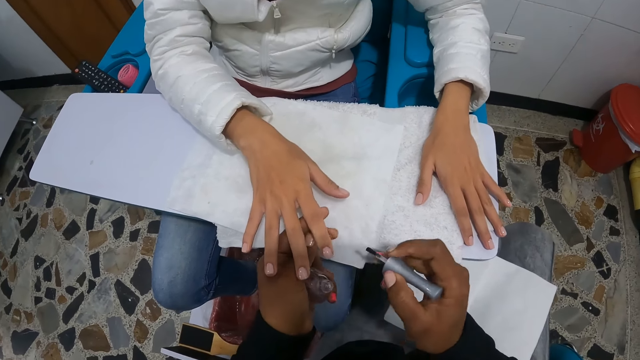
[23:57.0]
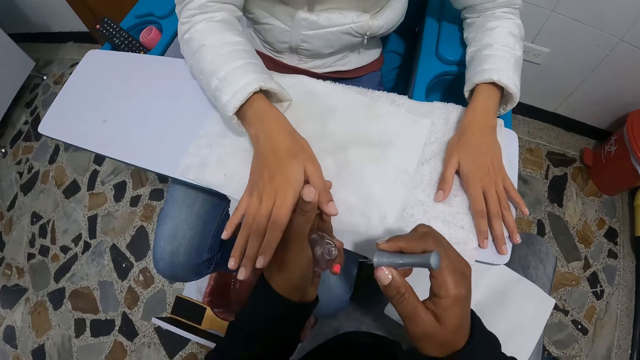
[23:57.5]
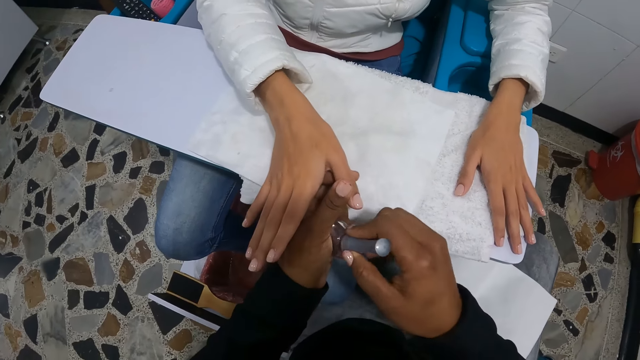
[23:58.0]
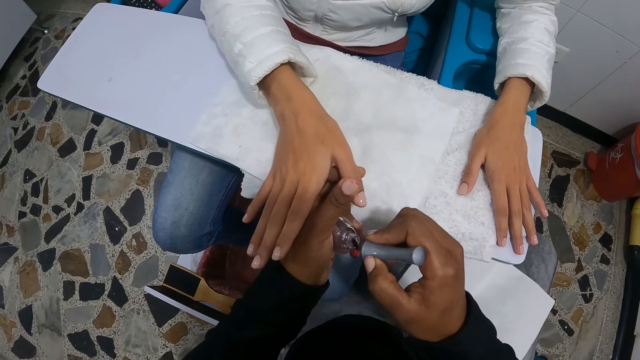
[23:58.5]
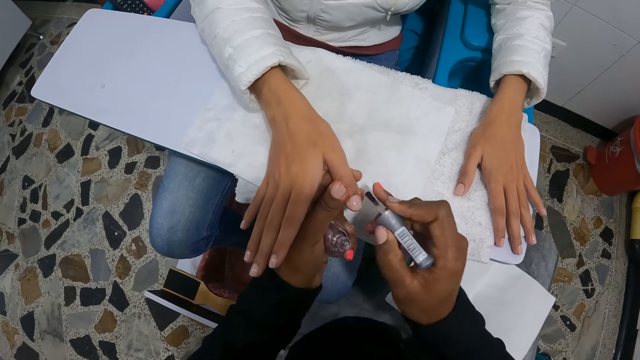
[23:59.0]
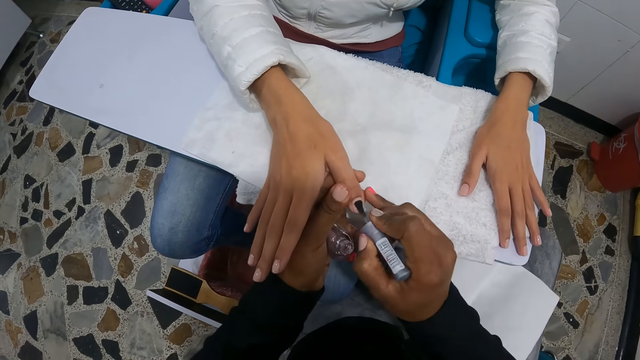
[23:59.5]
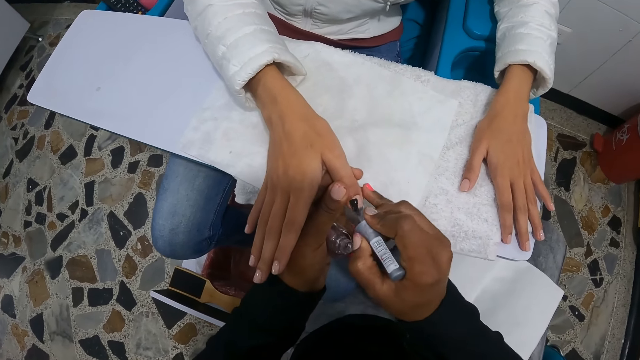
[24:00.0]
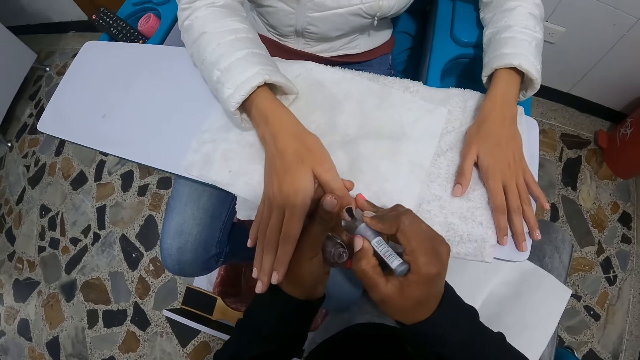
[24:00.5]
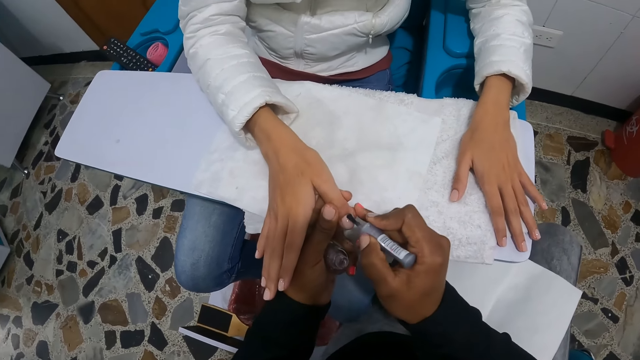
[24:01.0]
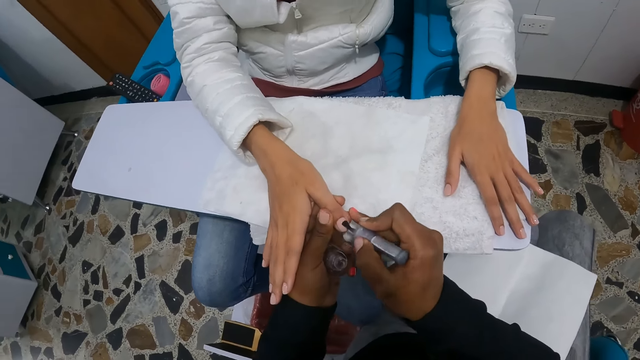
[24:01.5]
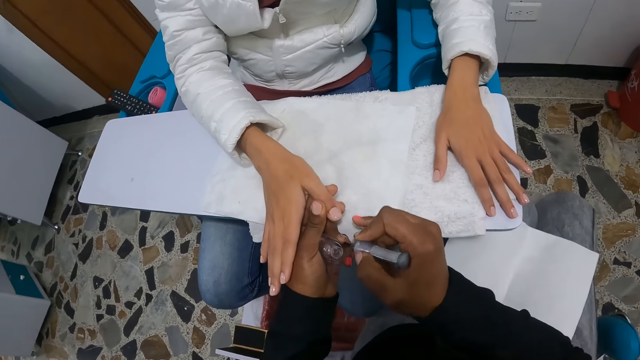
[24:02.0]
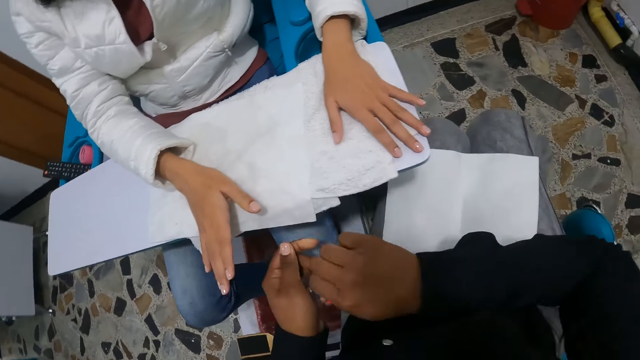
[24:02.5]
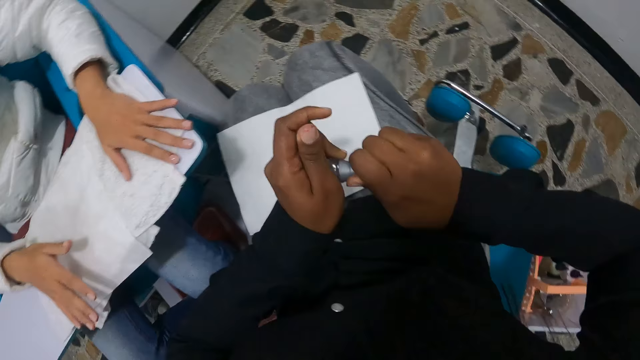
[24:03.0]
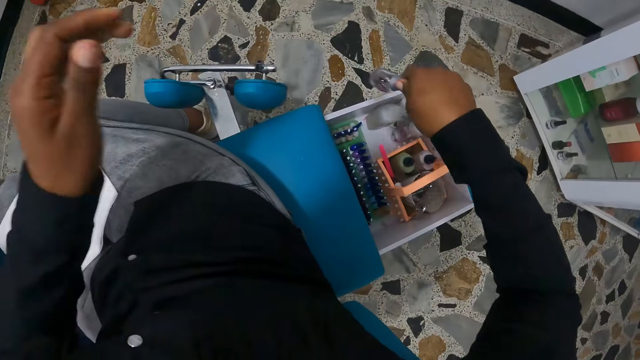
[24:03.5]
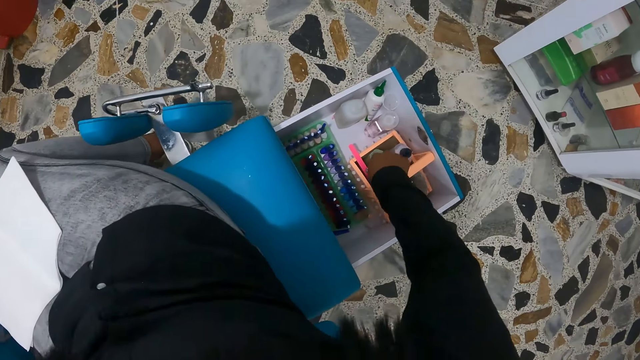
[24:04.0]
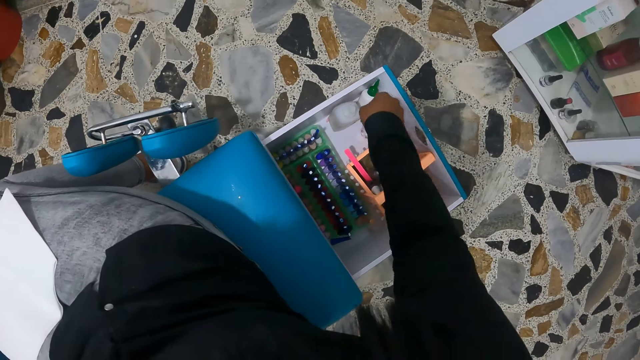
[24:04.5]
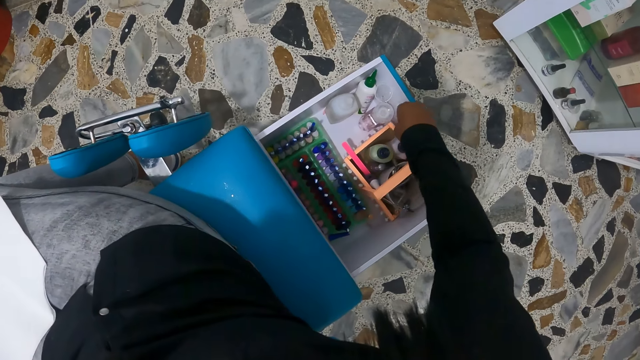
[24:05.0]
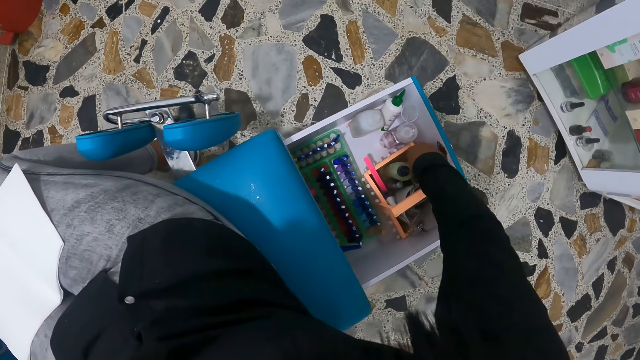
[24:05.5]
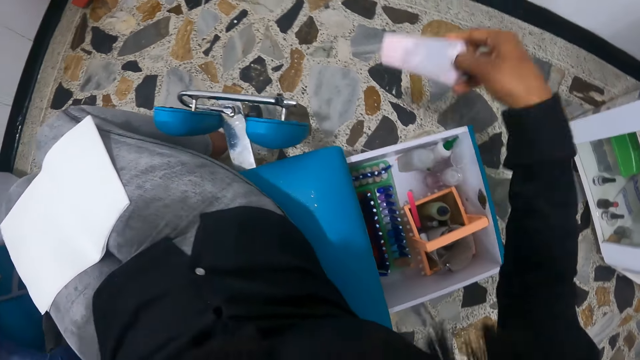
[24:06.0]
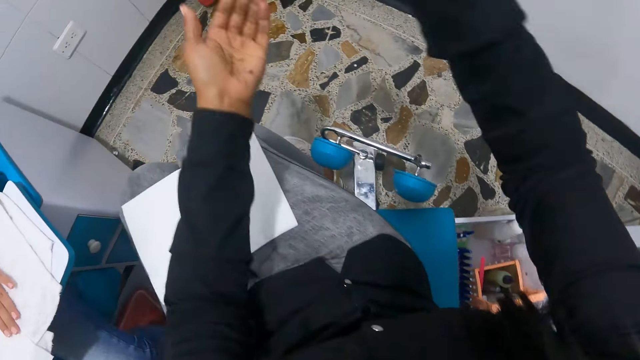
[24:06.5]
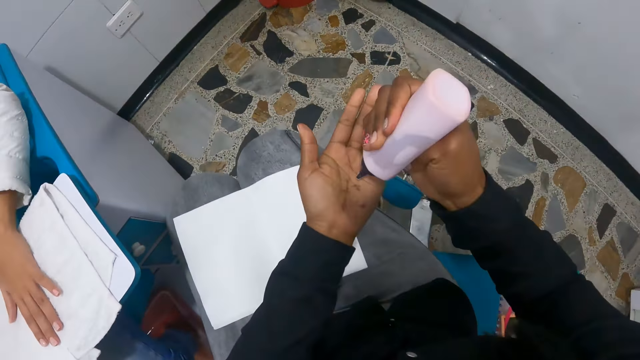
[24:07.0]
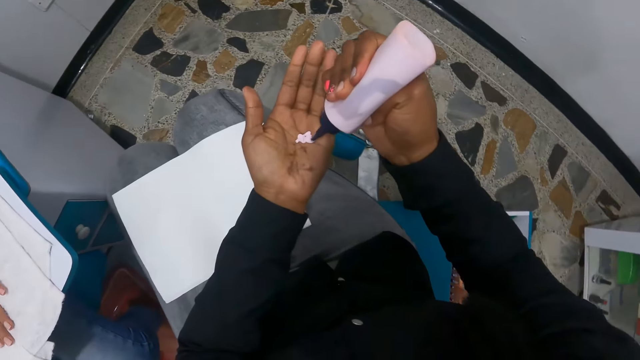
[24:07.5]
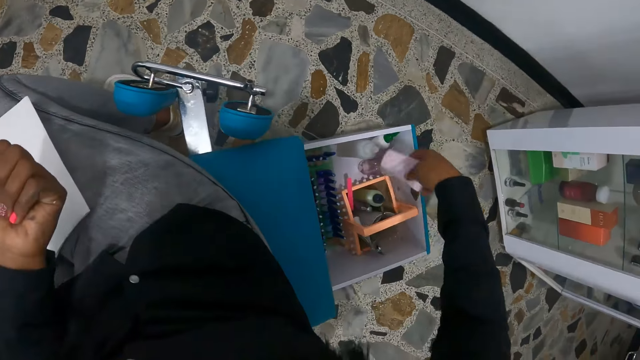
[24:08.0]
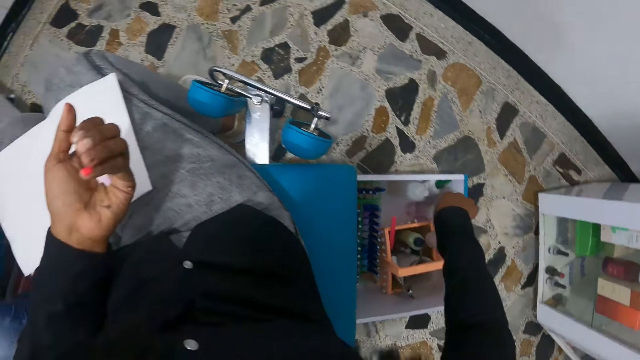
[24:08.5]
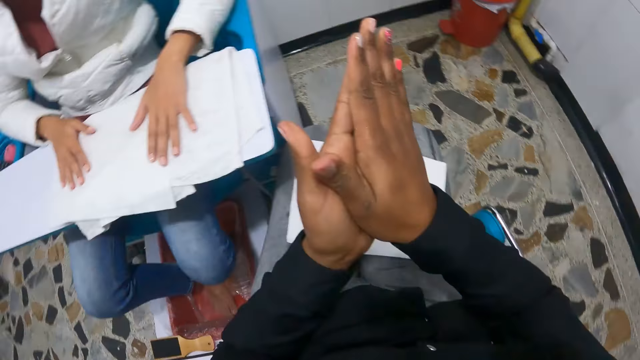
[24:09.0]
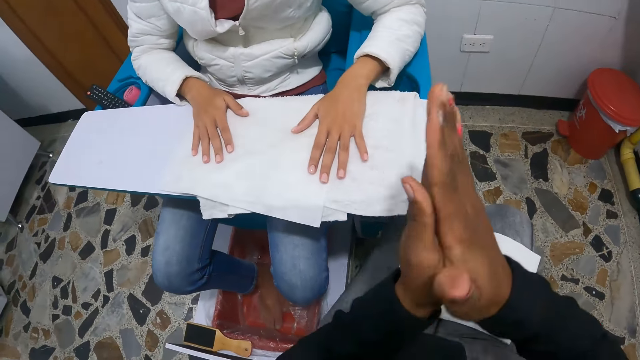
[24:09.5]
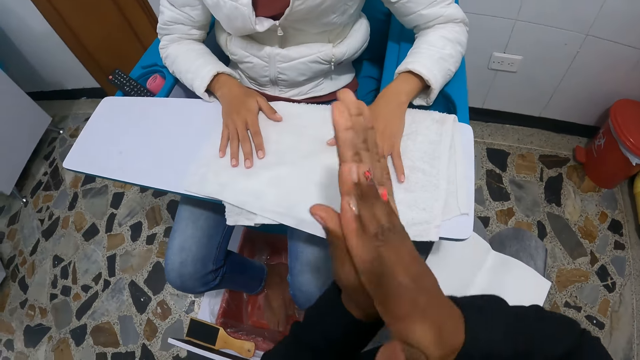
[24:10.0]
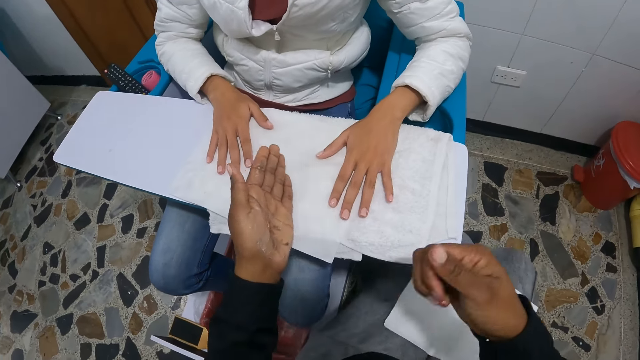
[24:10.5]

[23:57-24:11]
The camera wearer holds a finger of the woman with her left hand. She dips the nail polish brush into the bottle of nail polish in her left hand with her right hand. She paints the finger nail of the woman with the nail polish brush in her right hand. She places the nail polish brush into the bottle of nail polish with her right hand. She closes the bottle of nail polish with both hands. She lifts her left hand from the bottle of nail polish. She drops the bottle of nail polish into the drawer with her right hand. She picks up a bottle from the drawer with her right hand. She shakes the bottle over her left hand with her right hand. She squeezes cream from the bottle into her left hand with her right hand. She drops the bottle into the drawer with her right hand. She rubs both hands together.

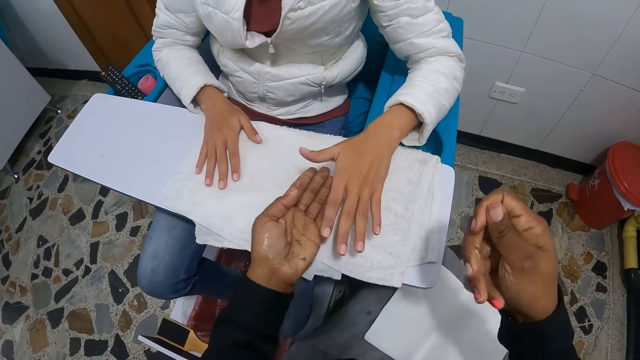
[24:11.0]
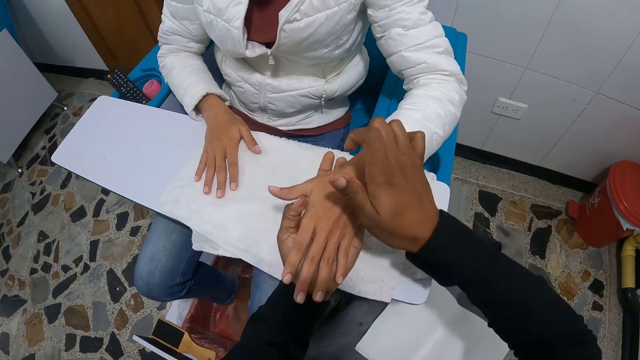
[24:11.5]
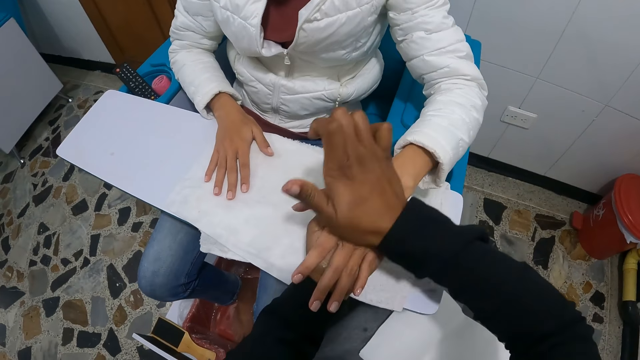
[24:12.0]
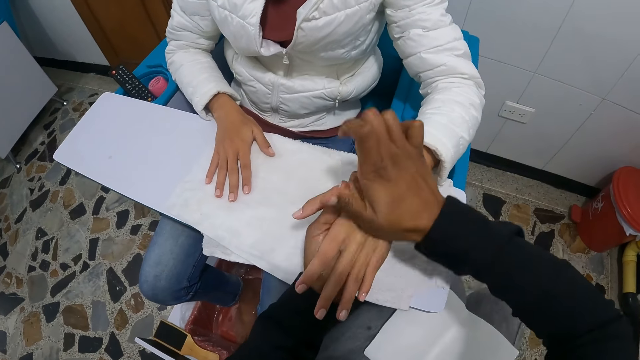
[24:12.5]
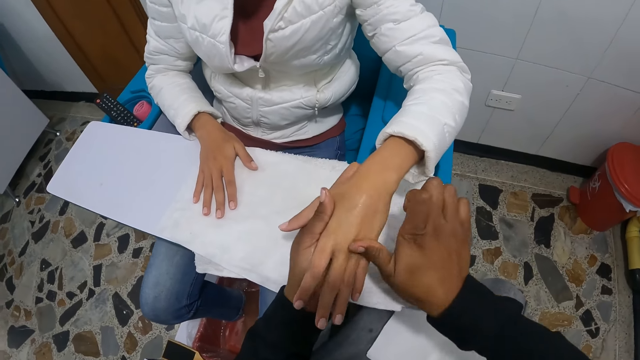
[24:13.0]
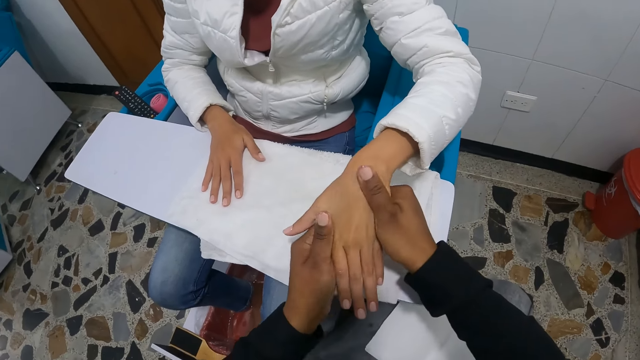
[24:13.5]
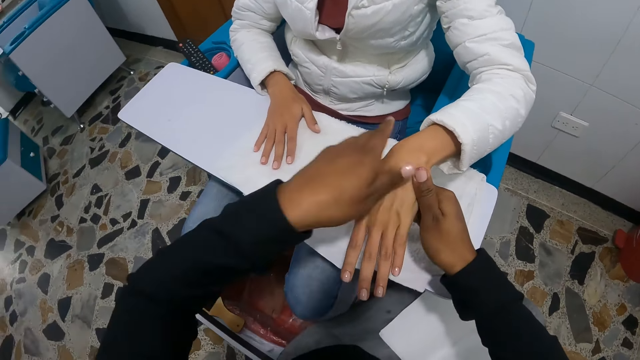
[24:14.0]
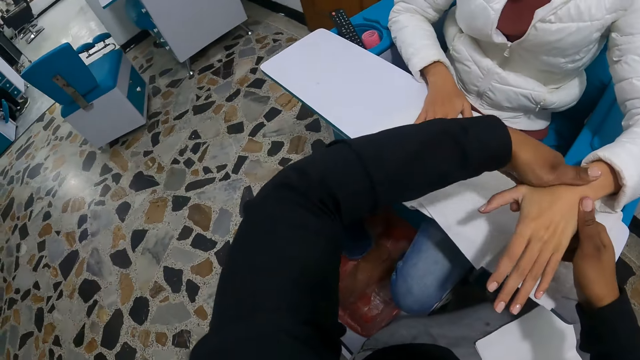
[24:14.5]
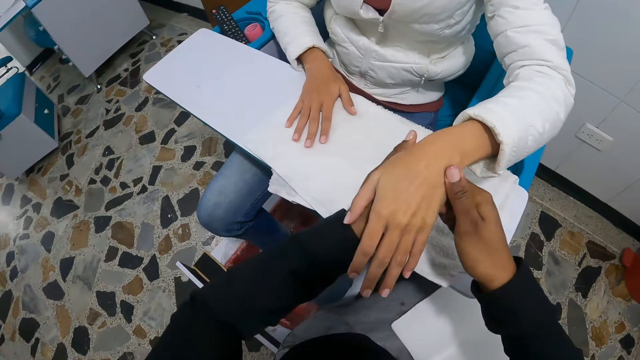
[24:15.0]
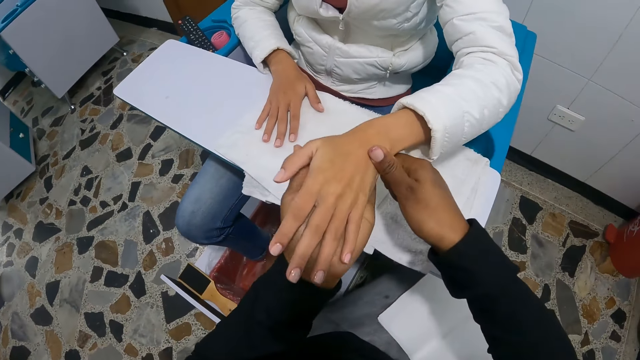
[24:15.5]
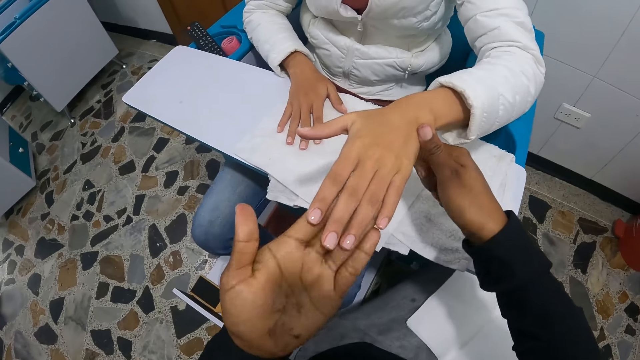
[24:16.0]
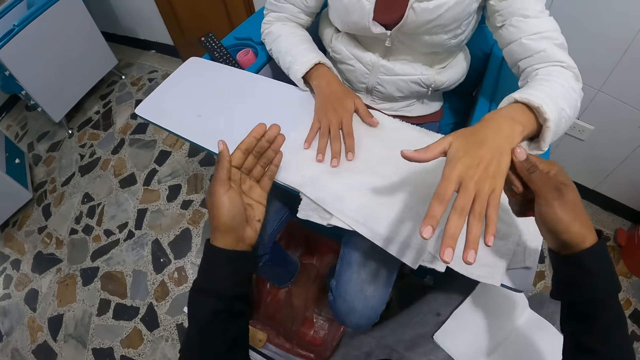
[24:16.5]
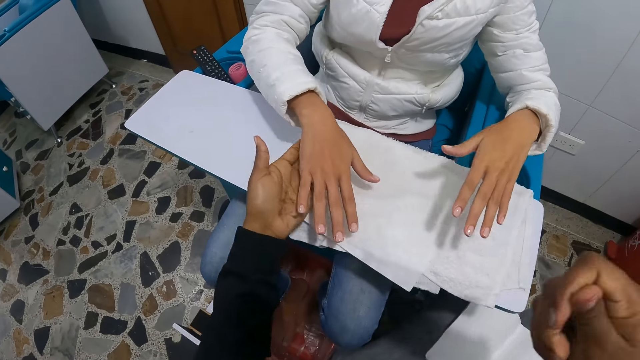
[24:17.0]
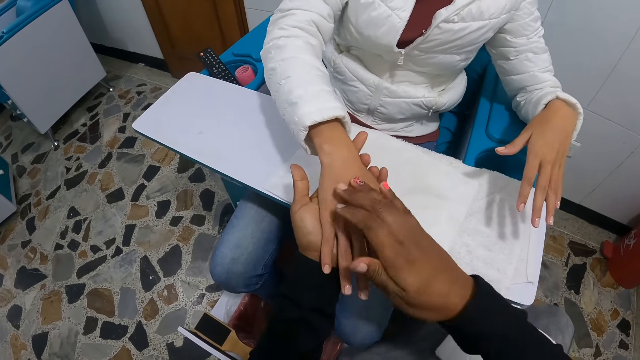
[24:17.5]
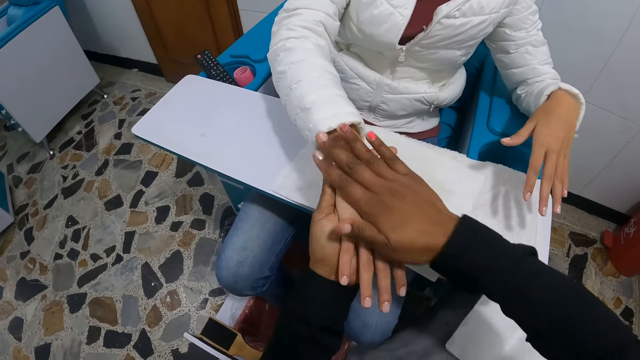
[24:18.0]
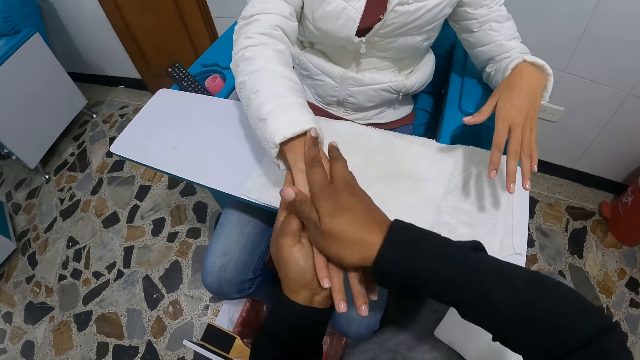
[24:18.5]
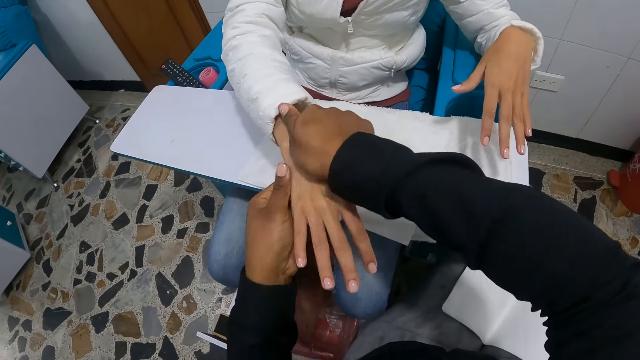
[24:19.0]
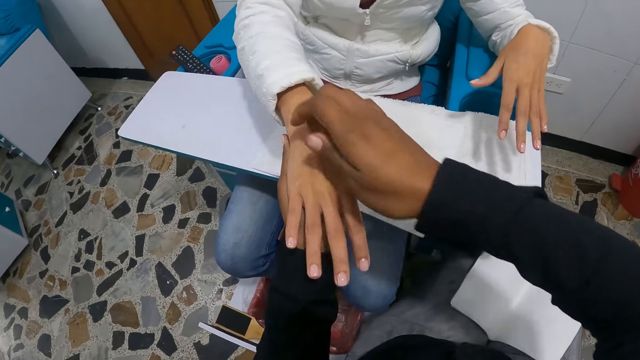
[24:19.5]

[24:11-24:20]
The camera wearer takes the woman's hand. They rub the cream on the left hand of the woman with both hands. They rub the woman's hand again. They take the woman's hand. They rub the cream on the right hand of the woman with both hands.
